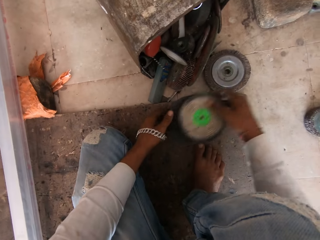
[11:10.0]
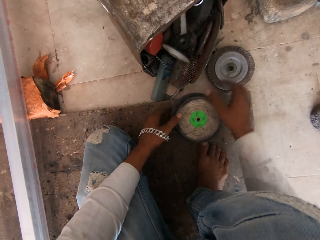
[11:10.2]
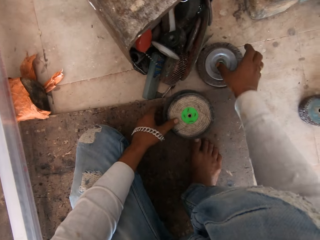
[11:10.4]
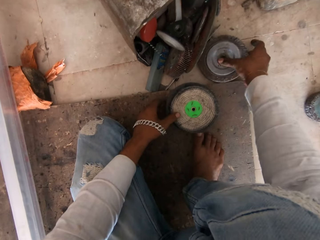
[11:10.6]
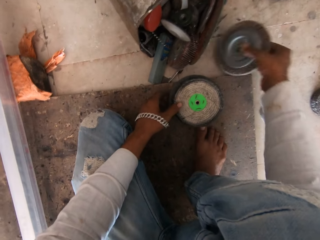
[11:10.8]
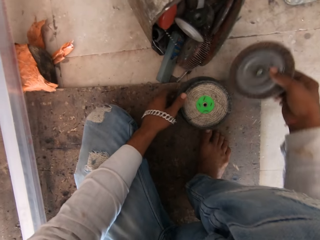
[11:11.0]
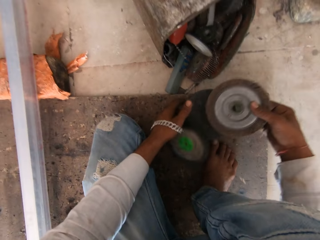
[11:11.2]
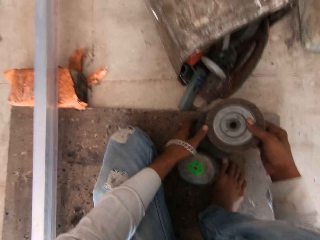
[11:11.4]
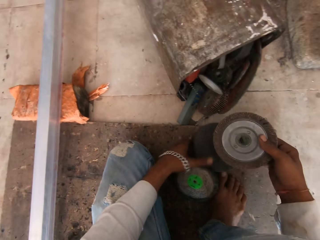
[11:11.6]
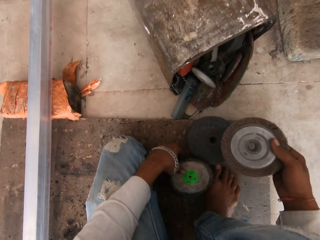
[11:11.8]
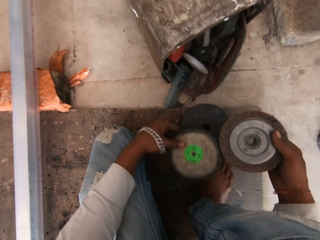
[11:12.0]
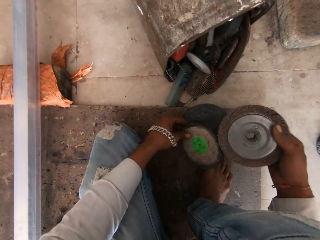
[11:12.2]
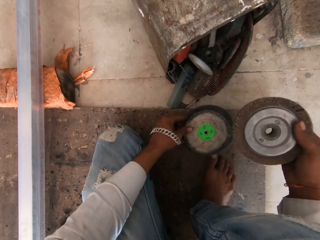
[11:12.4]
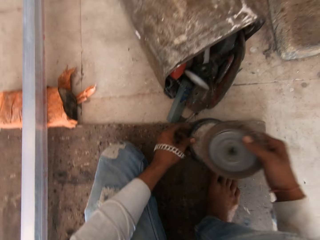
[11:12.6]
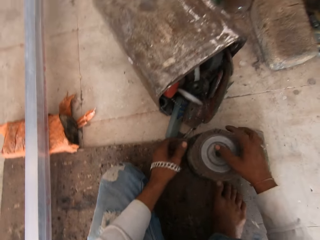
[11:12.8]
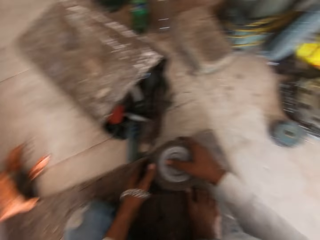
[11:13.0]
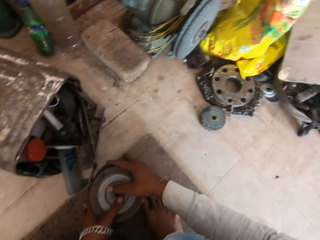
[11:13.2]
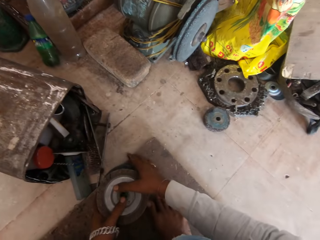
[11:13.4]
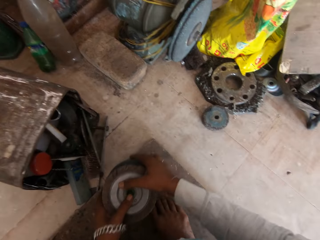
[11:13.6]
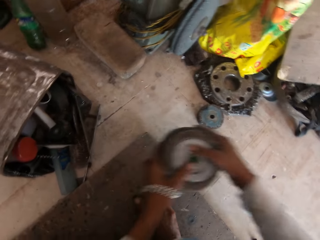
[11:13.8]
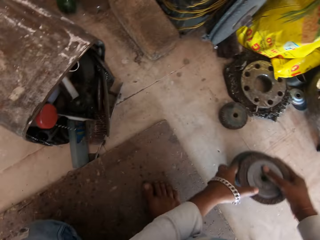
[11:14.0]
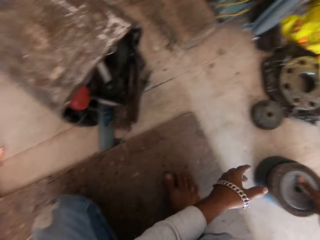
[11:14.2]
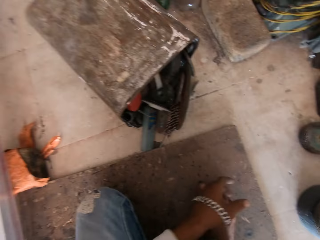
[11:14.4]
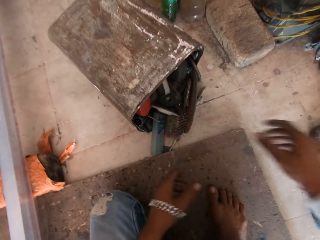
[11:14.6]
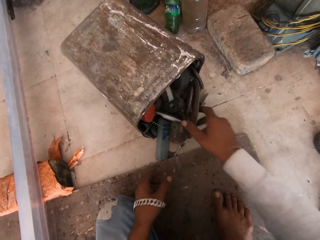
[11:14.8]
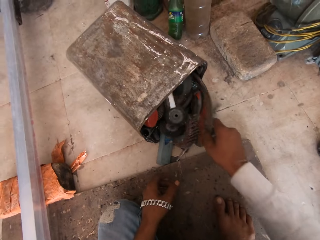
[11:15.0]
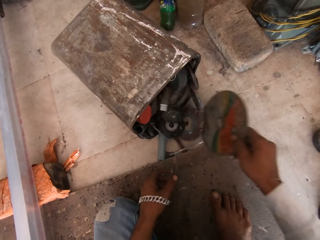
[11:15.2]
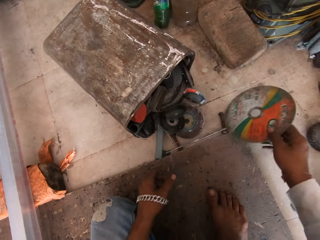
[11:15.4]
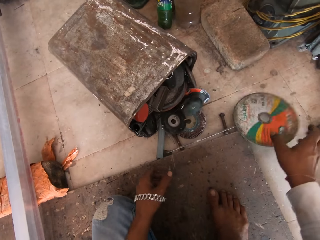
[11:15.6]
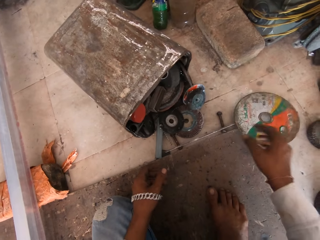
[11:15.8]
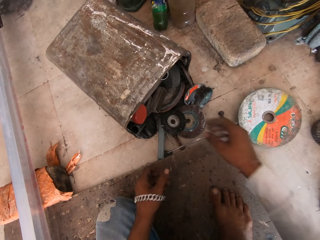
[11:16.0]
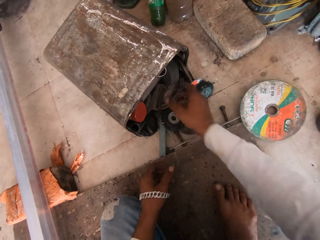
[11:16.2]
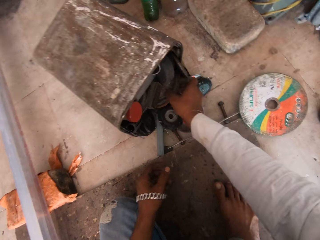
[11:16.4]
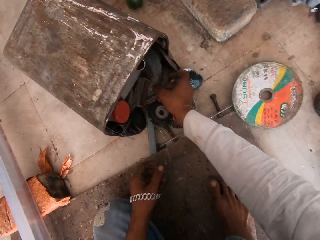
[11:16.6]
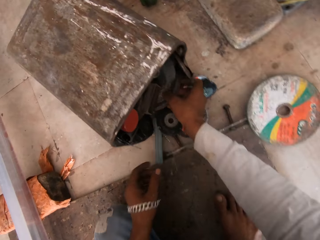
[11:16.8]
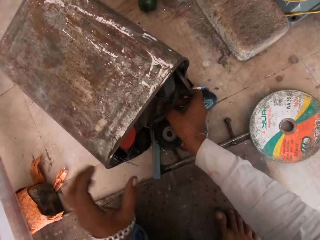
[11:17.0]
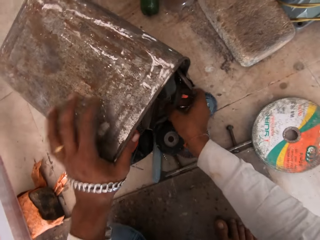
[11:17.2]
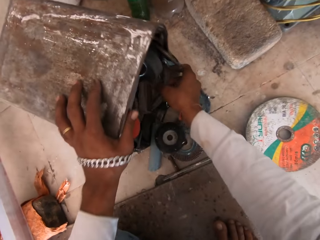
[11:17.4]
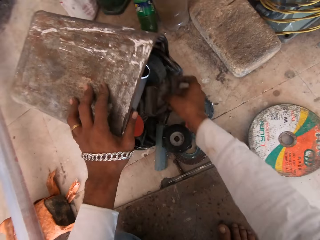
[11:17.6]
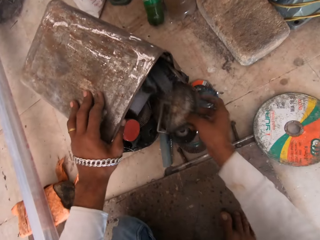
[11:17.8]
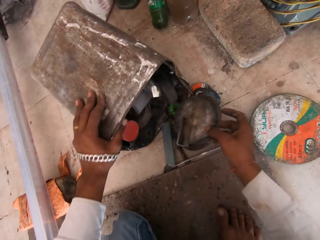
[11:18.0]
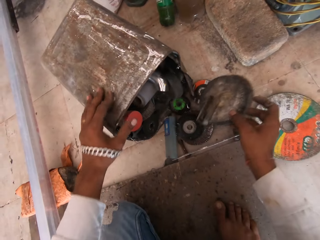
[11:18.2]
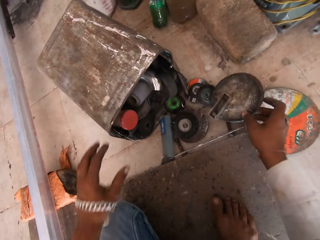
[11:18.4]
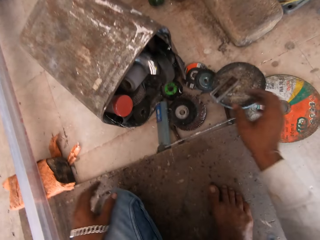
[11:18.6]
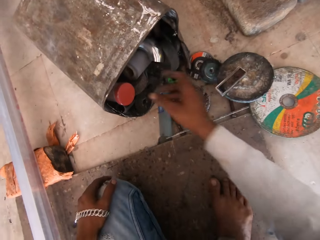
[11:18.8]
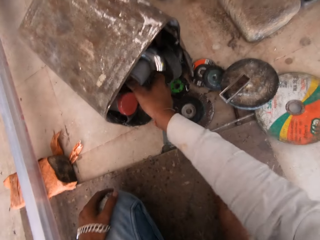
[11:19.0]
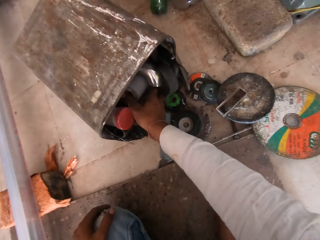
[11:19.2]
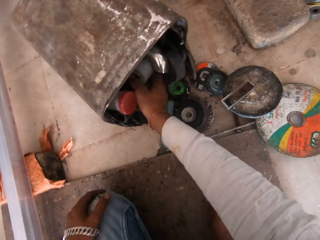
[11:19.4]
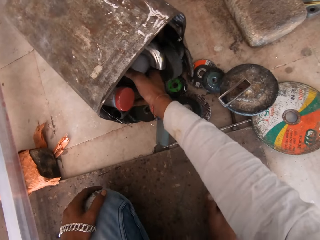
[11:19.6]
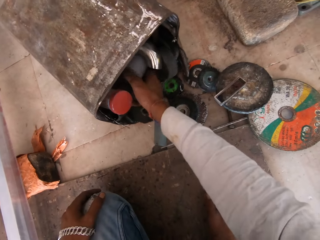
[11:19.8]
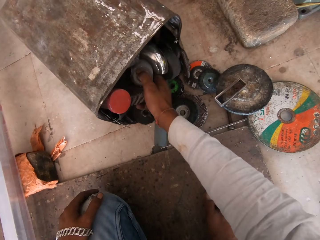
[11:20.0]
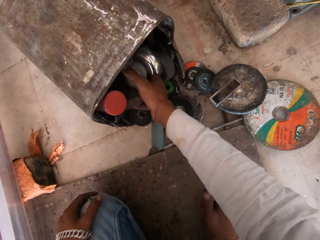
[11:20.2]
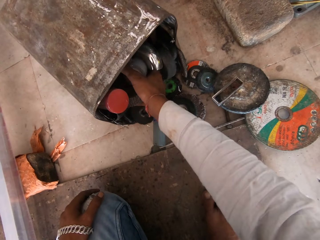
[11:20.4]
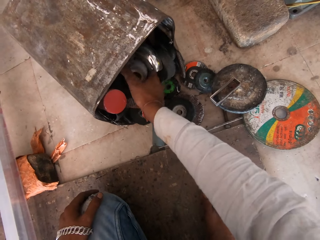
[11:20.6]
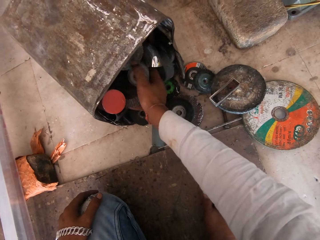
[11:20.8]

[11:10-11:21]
The camera wearer arranges the grinding discs. They put the grinding discs on the floor. They move some tools from the bucket to the floor with both hands. They pick up a grinding disc from the box. They put the grinding disc on the floor. They remove grinding tools from the box.

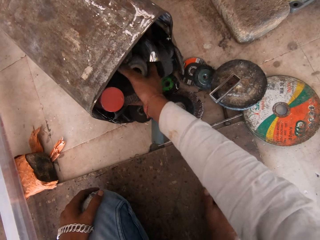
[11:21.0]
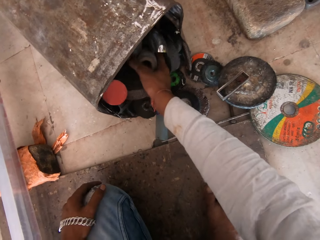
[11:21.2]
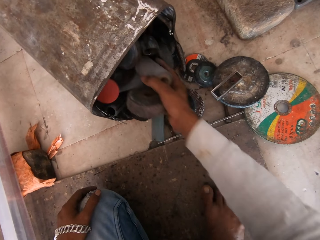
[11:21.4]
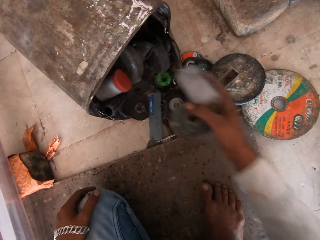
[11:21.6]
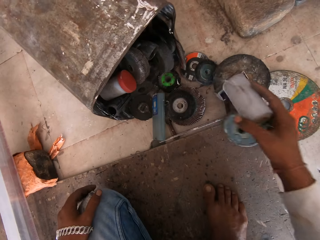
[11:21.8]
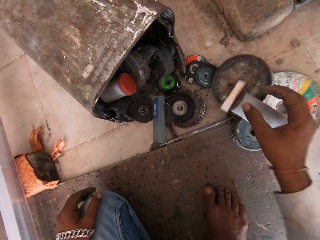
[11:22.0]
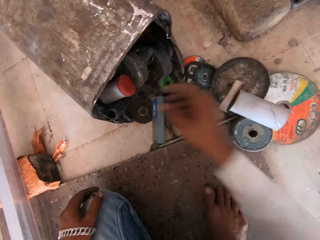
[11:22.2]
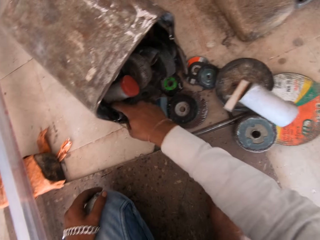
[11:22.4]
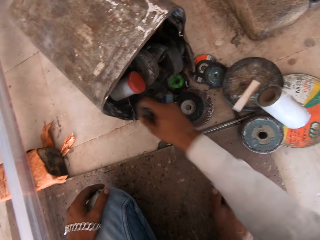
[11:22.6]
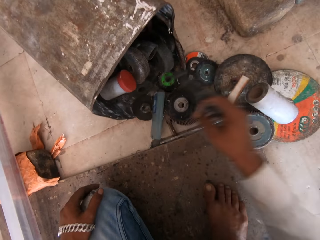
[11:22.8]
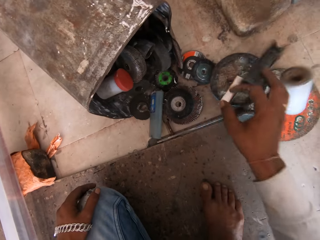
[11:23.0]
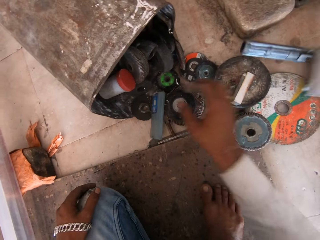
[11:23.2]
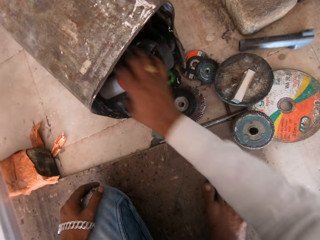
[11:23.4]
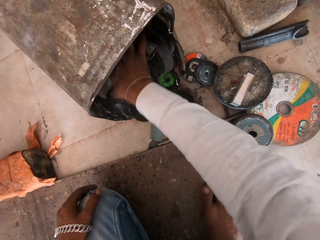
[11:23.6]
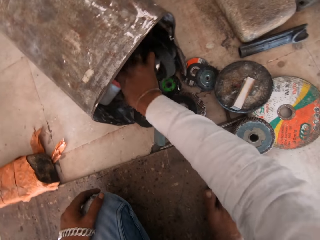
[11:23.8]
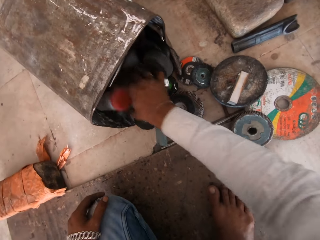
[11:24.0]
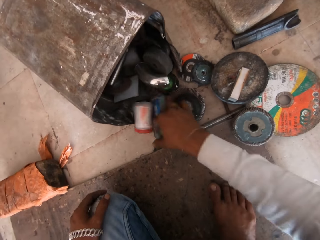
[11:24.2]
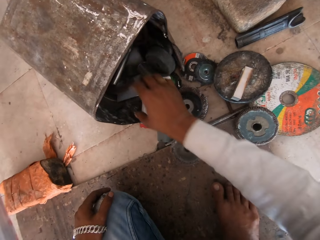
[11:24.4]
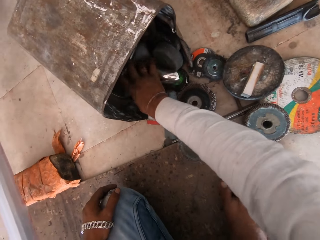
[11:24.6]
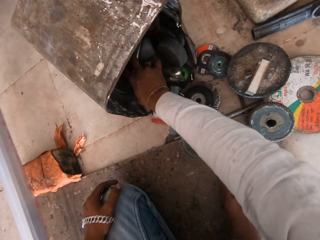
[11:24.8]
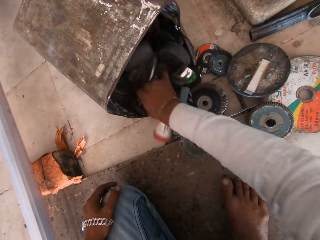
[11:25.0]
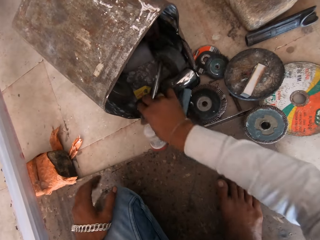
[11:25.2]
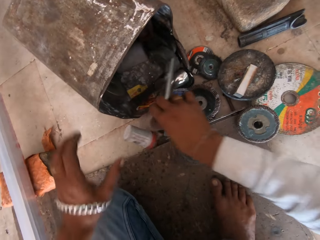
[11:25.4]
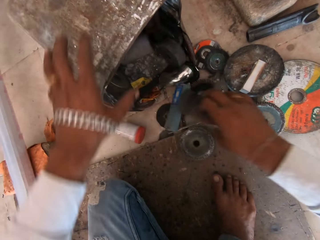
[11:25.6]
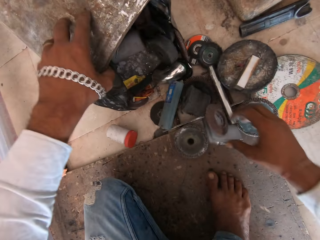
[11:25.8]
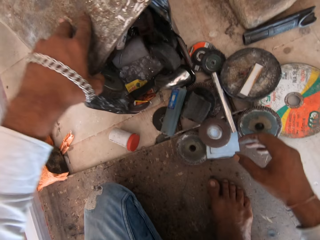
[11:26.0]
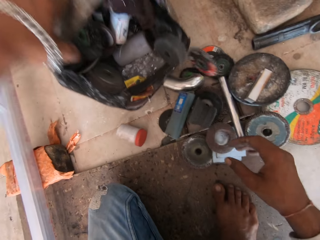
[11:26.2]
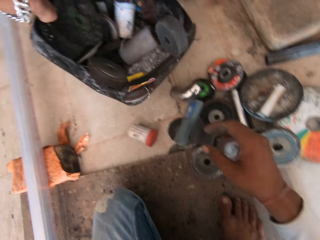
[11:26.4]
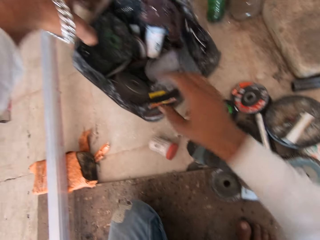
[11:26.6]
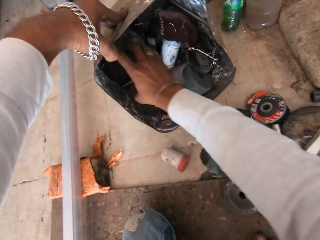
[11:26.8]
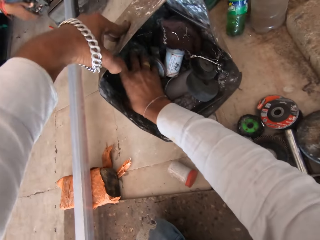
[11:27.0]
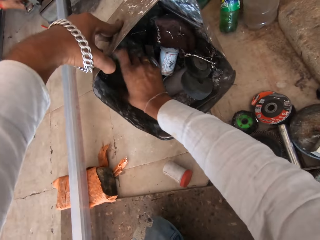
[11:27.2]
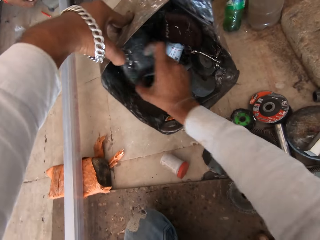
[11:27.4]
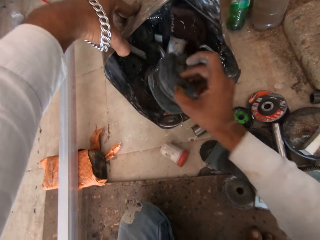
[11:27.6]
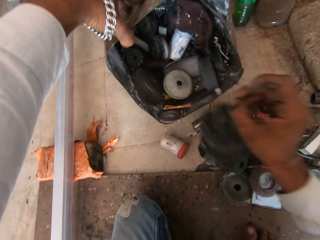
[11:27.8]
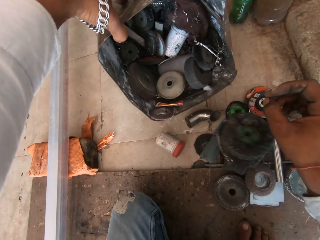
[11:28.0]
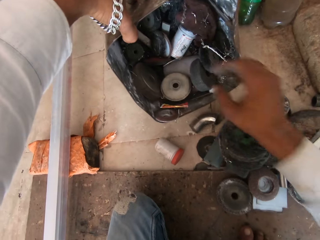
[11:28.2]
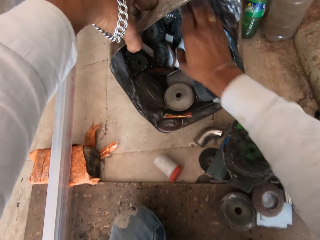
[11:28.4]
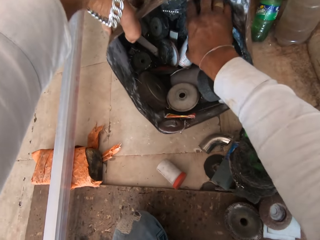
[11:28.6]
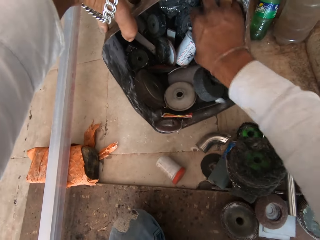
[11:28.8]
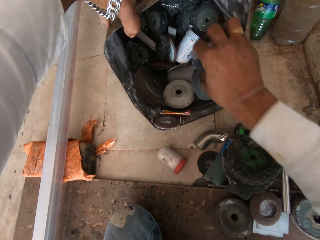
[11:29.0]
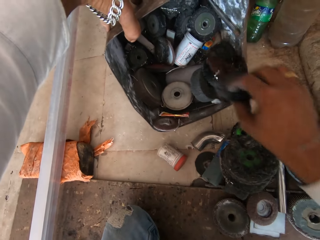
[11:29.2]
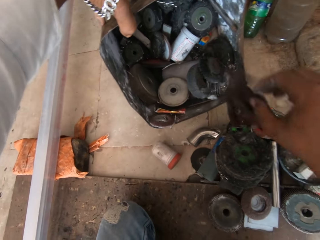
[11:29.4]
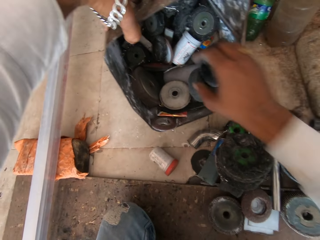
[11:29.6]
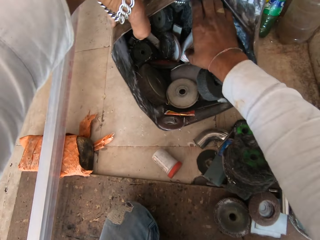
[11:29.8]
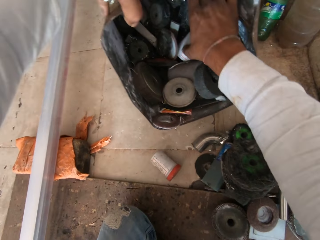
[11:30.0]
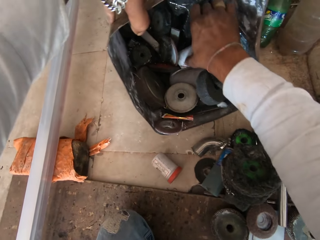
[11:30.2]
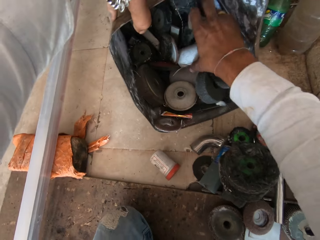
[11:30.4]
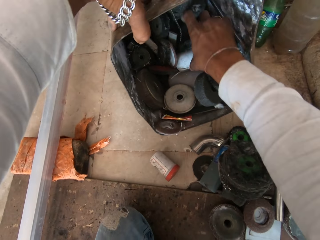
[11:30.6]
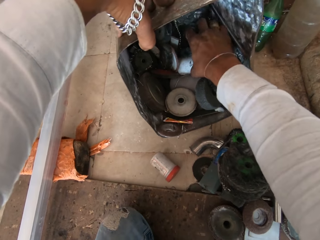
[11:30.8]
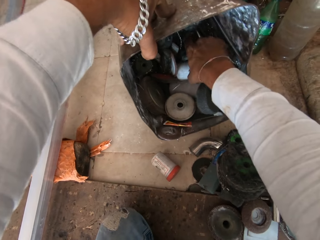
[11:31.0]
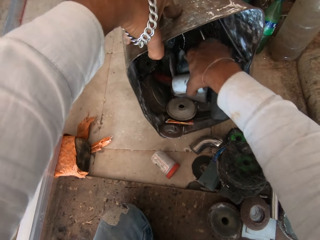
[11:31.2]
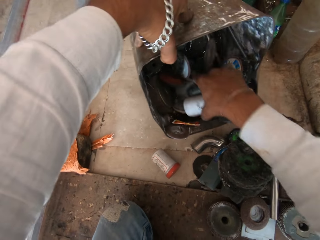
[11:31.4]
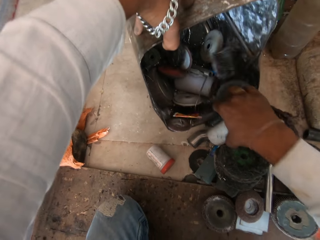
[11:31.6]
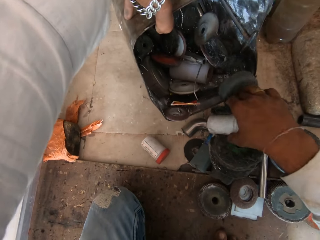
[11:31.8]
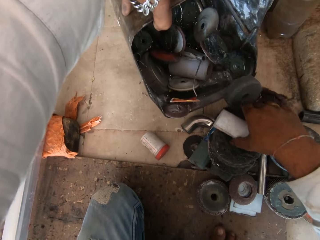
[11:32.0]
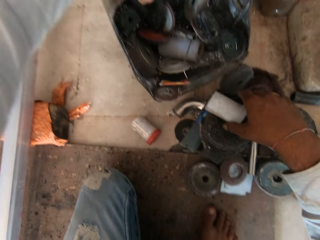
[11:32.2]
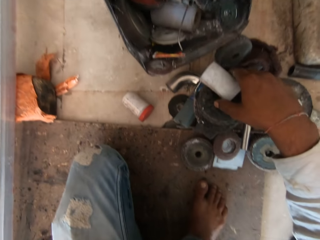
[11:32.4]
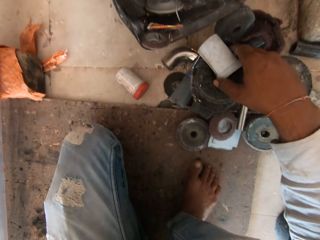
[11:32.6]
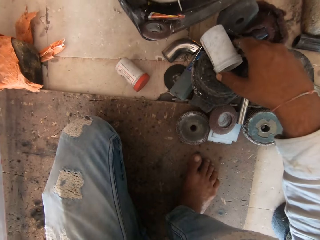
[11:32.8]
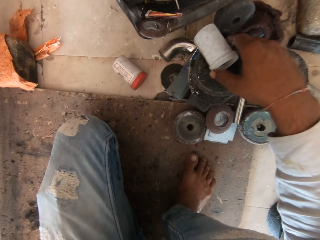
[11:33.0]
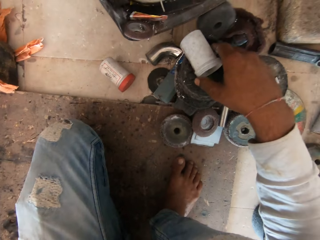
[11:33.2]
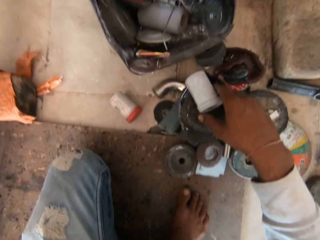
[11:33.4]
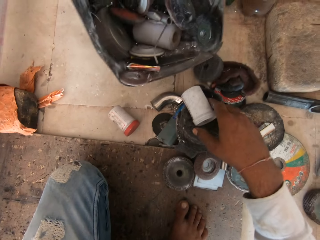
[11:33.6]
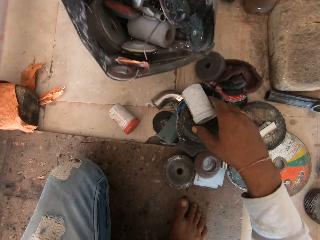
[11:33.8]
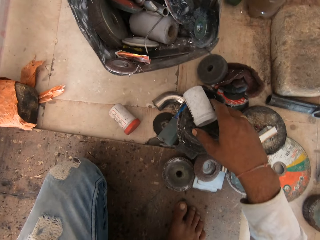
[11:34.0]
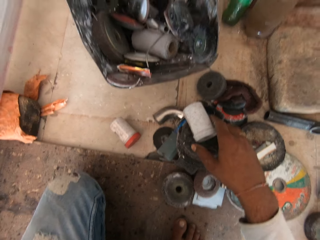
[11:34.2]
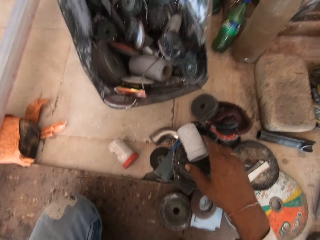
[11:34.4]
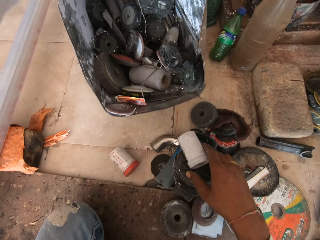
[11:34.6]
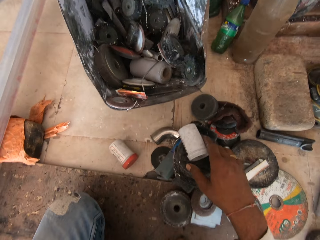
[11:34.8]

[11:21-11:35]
The camera wearer removes grinding tools from the box. They remove grinding tools from the box again. They lift the grinding tool box. They remove grinding tools from the box repeatedly.
